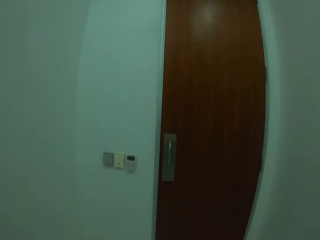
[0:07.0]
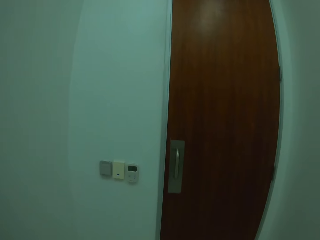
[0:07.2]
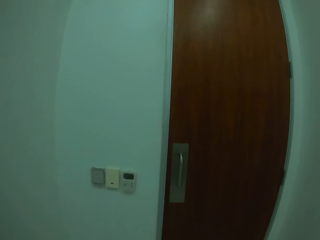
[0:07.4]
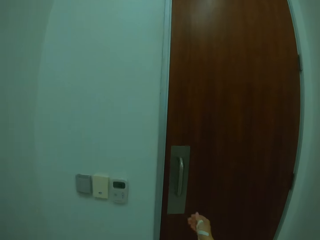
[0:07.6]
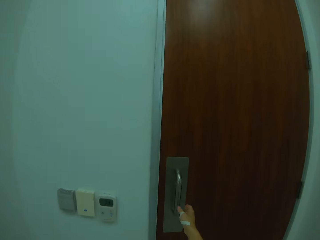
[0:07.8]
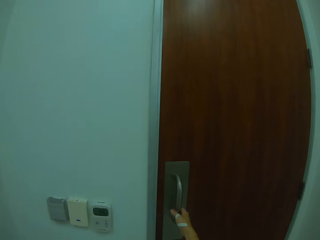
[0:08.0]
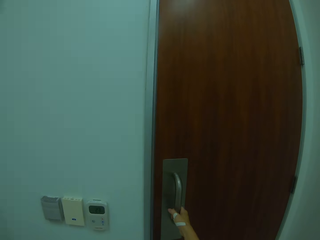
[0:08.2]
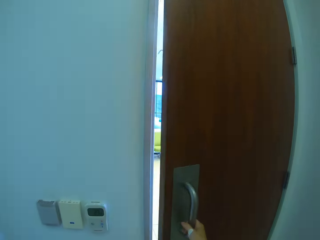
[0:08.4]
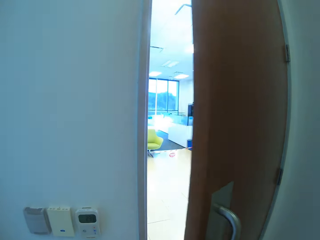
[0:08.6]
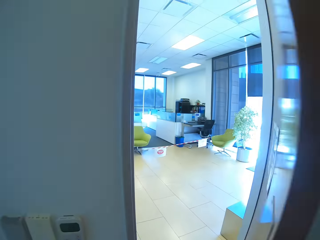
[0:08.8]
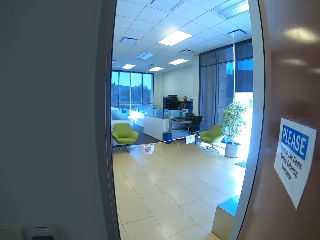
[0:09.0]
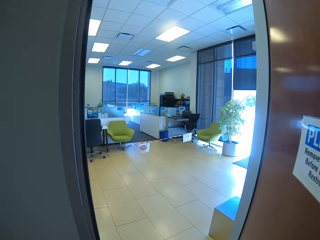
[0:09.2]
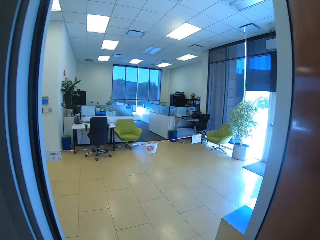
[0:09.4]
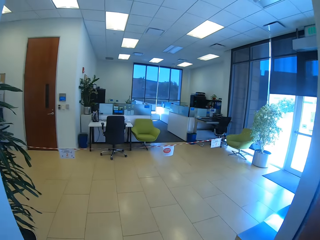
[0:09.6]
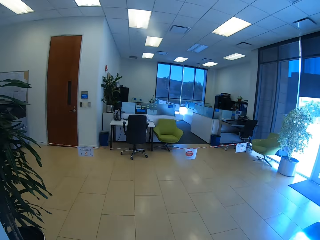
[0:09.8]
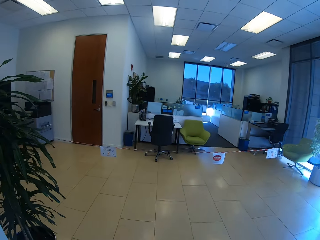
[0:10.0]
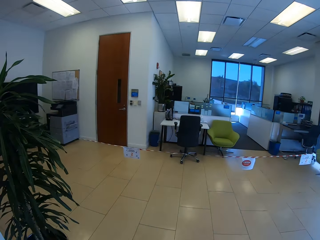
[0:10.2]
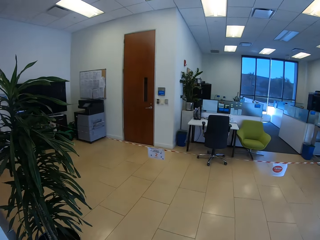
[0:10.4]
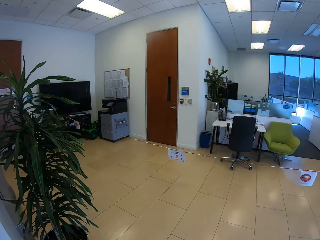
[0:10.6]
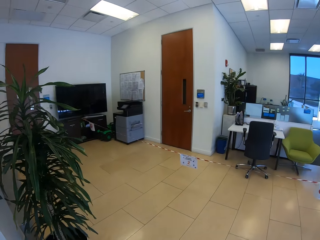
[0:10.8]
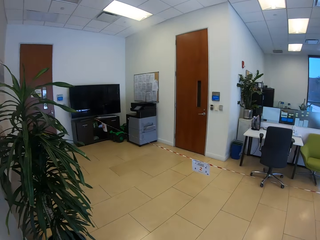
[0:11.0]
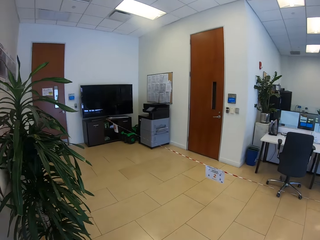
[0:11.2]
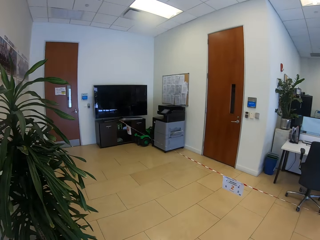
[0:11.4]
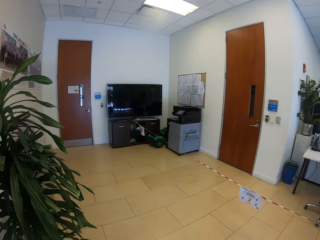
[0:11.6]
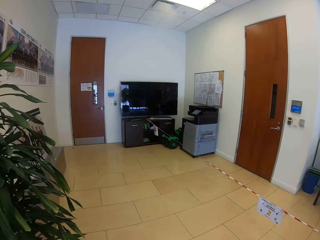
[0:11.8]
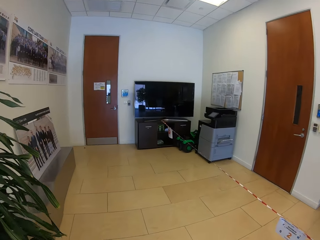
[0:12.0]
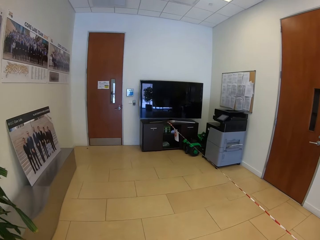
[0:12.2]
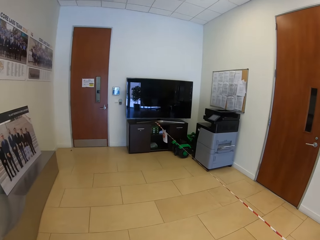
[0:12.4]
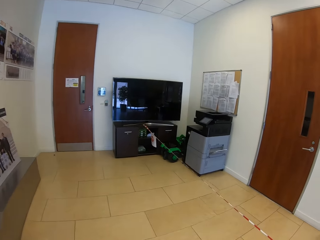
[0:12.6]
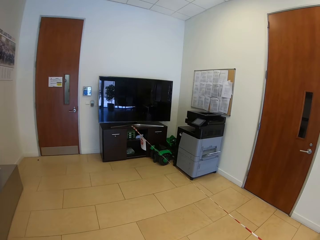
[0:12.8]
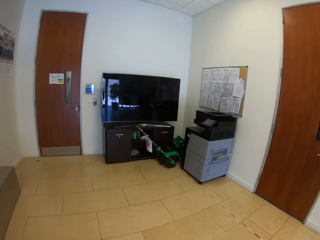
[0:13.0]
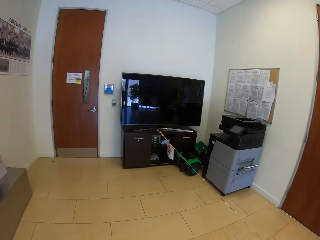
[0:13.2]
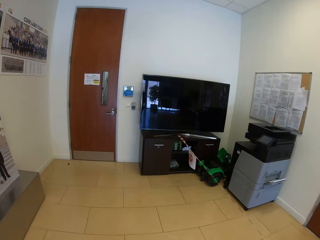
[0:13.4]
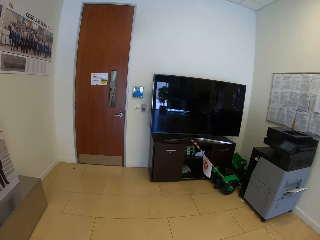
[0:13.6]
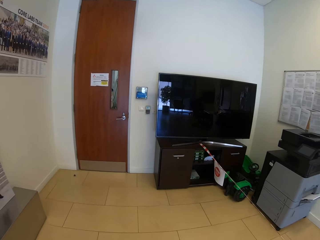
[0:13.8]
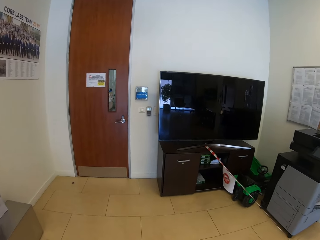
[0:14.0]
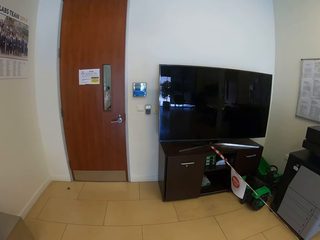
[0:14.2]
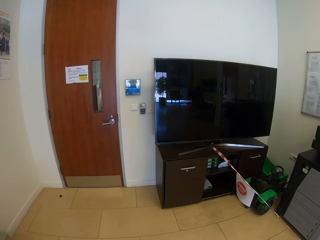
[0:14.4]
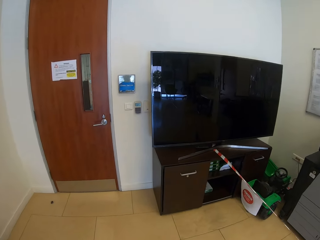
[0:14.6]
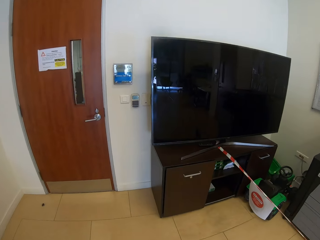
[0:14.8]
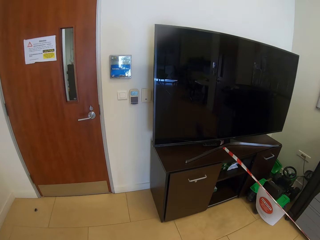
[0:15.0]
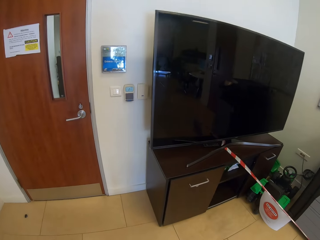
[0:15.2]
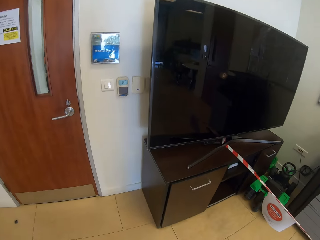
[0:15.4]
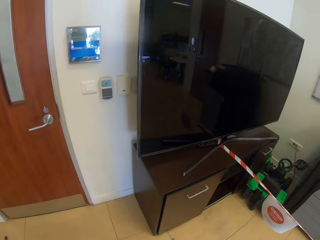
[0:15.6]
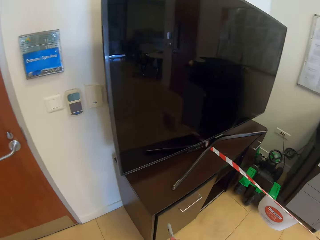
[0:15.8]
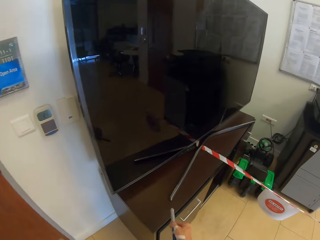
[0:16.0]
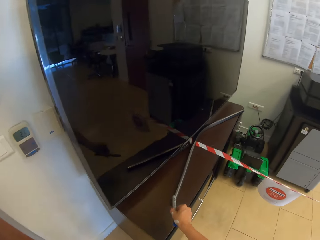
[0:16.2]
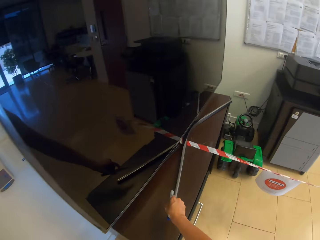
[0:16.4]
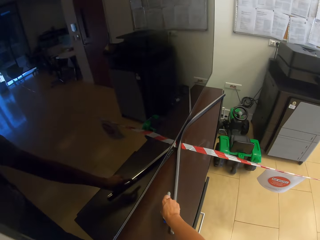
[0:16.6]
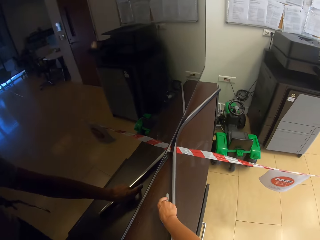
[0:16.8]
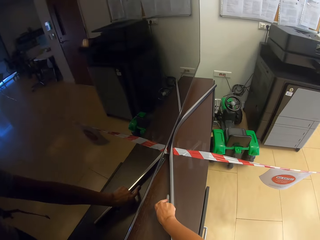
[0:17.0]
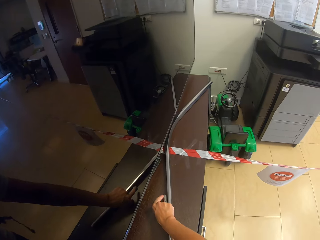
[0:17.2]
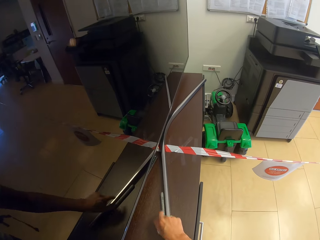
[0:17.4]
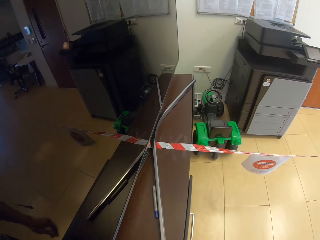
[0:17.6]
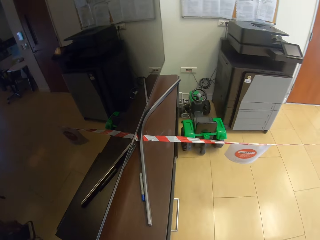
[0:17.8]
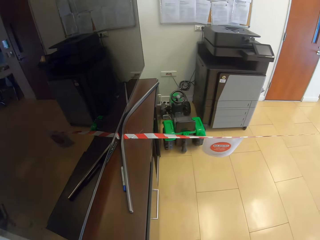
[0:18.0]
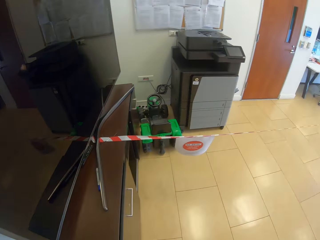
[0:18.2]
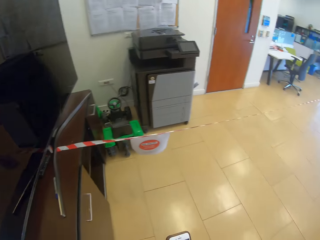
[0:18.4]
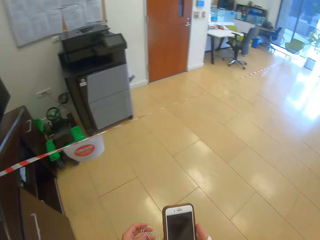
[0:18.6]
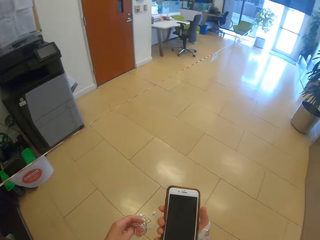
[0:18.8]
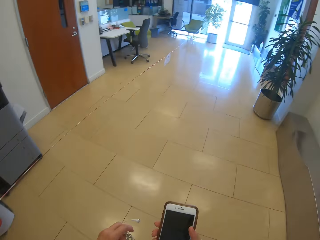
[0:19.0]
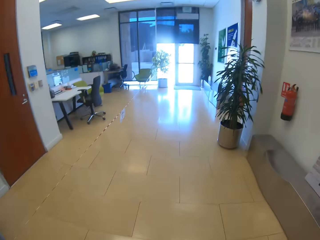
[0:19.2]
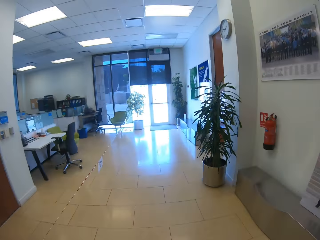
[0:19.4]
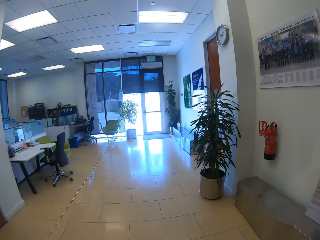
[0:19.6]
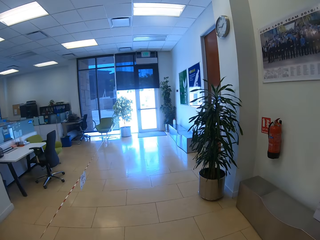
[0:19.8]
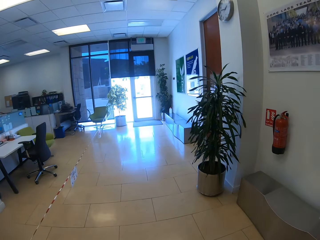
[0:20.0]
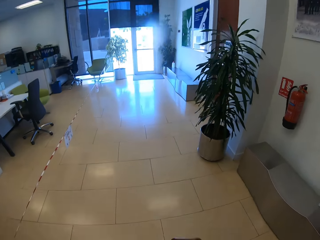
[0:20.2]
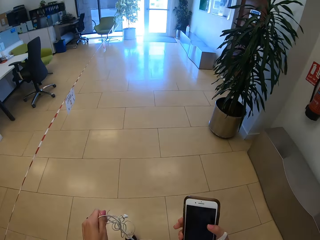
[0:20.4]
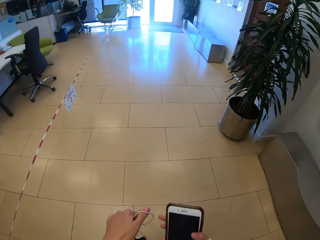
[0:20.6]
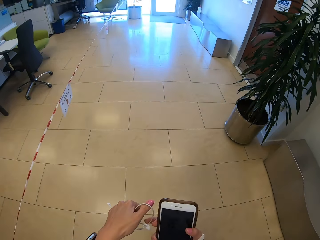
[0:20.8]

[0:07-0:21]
The camera wearer opens the door. They walk in the building. They put the pen down. They hold the phone.

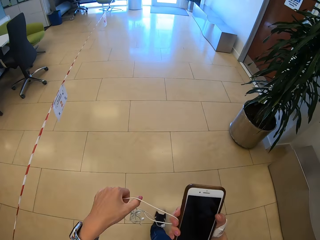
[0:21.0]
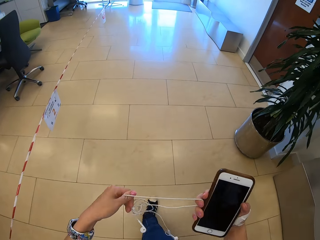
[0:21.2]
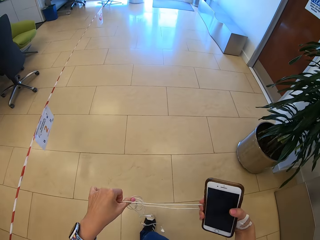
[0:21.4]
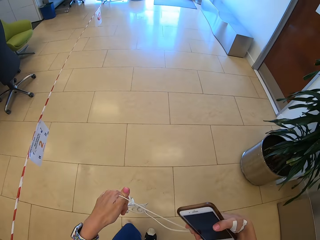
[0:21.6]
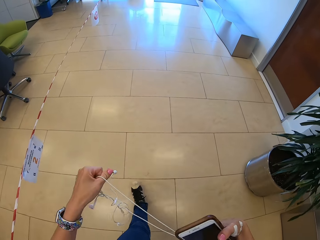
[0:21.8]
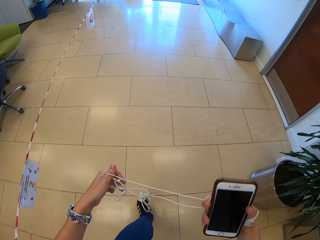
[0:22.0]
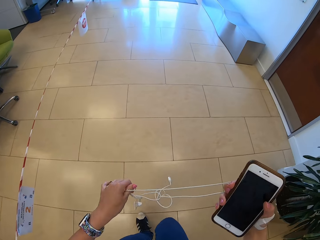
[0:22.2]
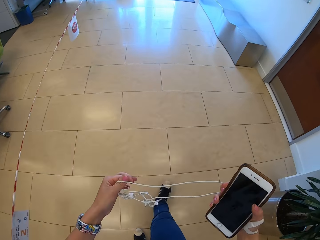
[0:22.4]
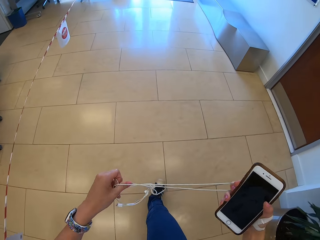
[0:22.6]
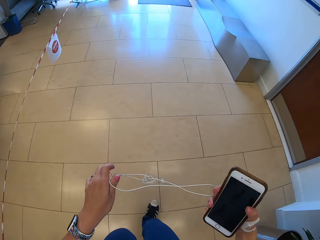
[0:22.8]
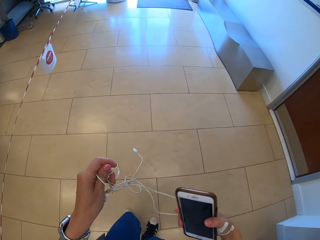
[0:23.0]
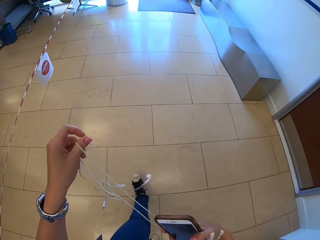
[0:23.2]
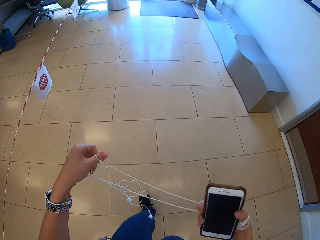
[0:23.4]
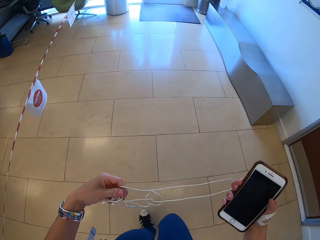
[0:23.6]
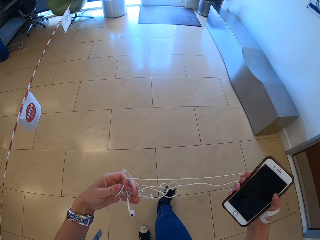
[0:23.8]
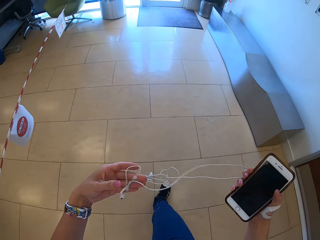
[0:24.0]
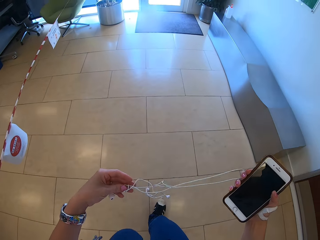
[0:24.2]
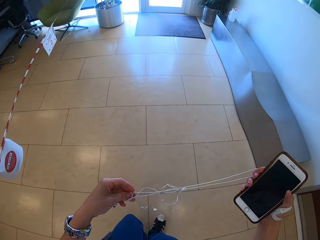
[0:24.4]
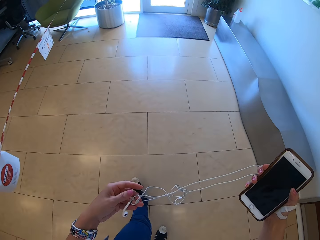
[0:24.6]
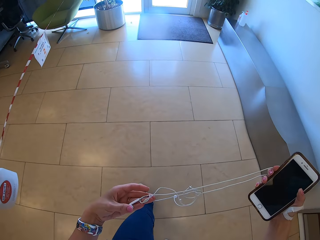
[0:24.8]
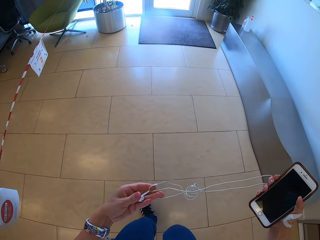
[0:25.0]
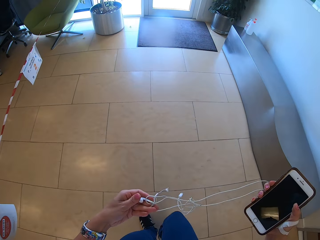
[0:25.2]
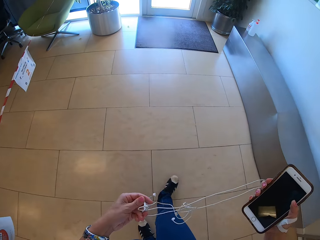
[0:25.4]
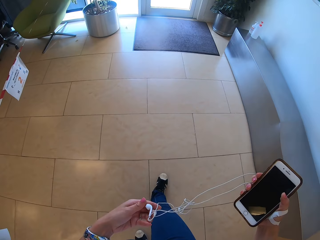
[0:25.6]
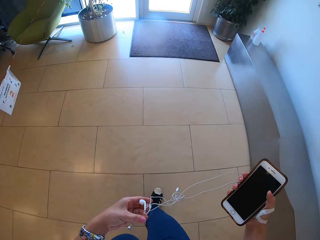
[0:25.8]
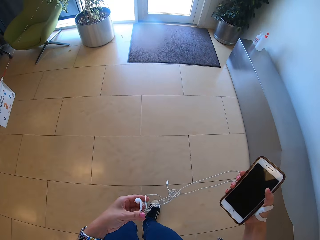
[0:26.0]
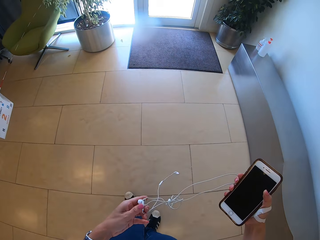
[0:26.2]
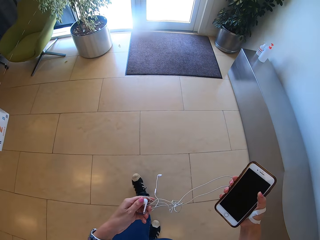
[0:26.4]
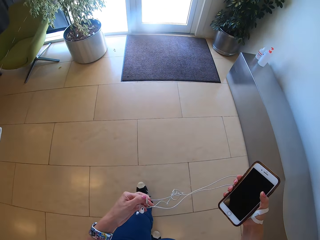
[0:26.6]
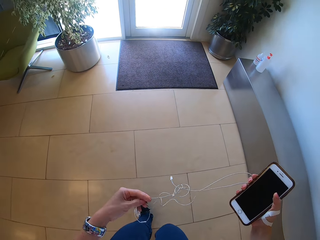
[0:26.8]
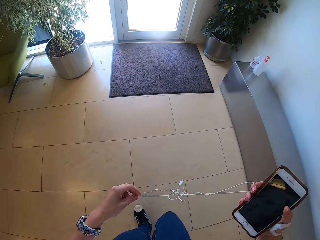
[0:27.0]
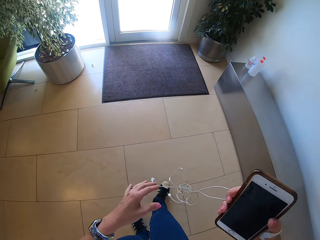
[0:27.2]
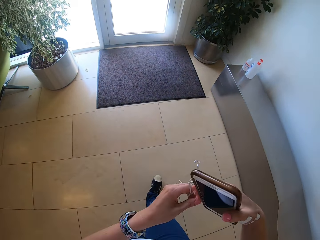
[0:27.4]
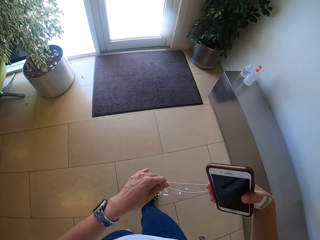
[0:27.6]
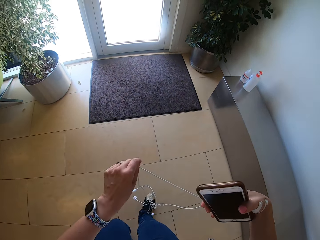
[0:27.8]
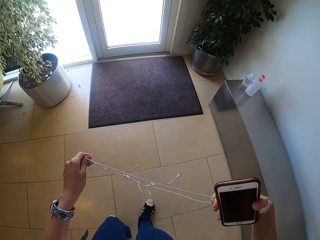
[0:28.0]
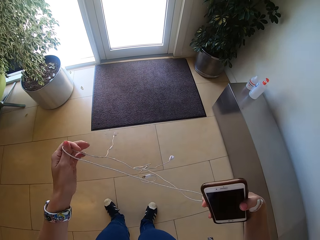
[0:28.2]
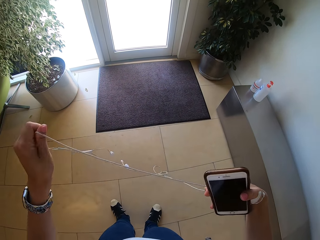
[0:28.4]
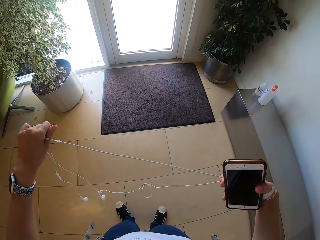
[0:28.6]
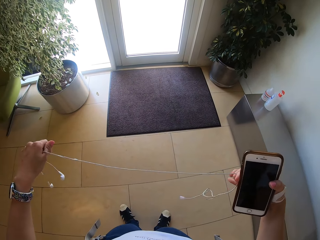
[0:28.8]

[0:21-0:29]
The camera wearer holds earphones. They untangle the earphone.
